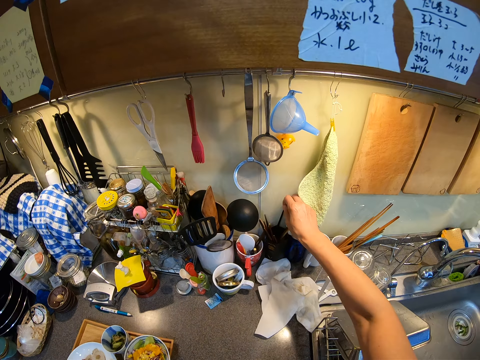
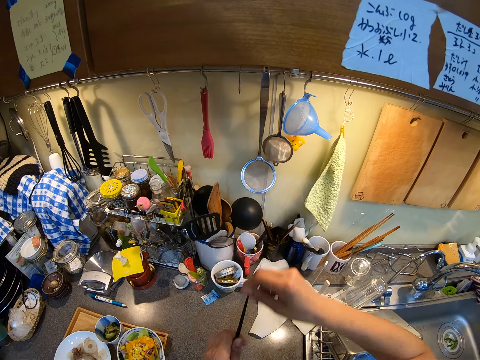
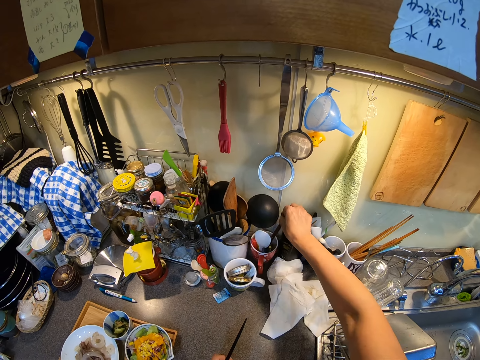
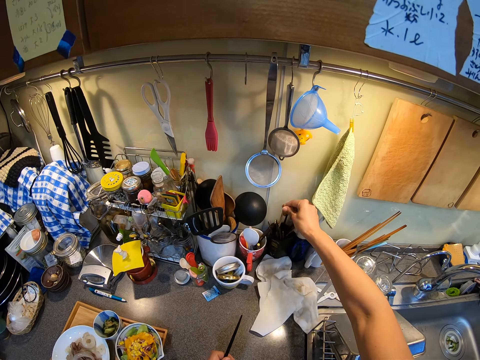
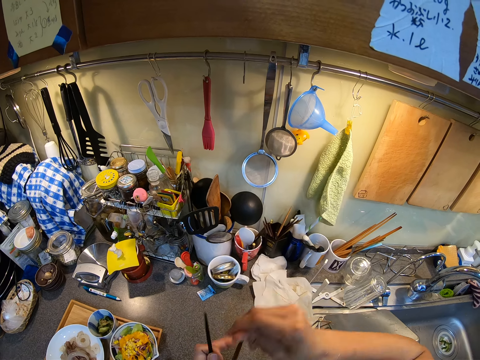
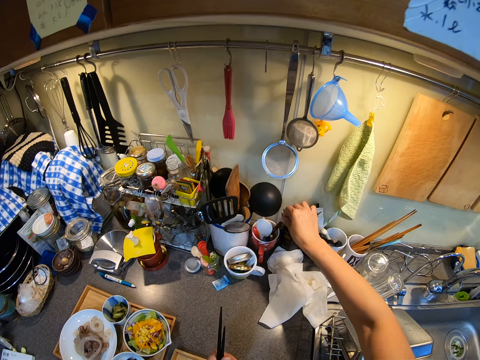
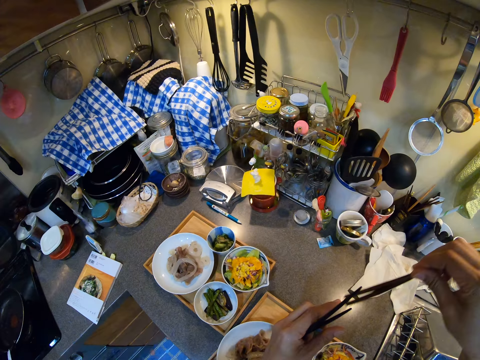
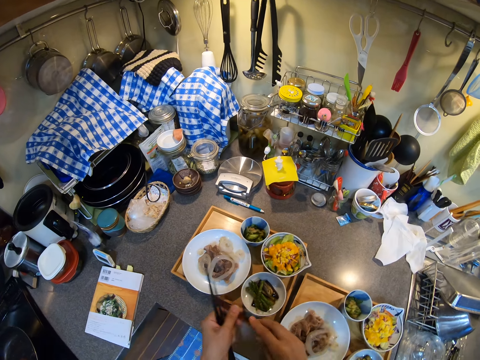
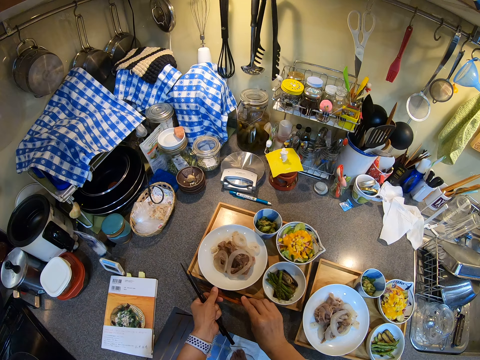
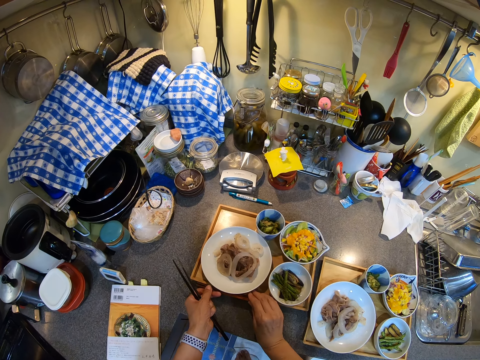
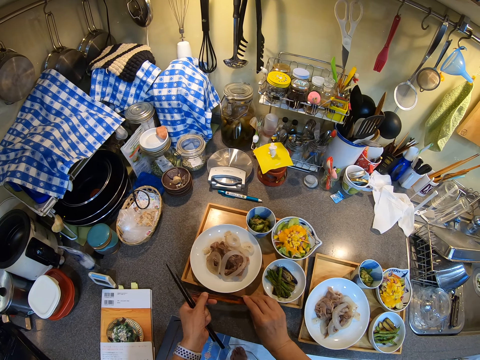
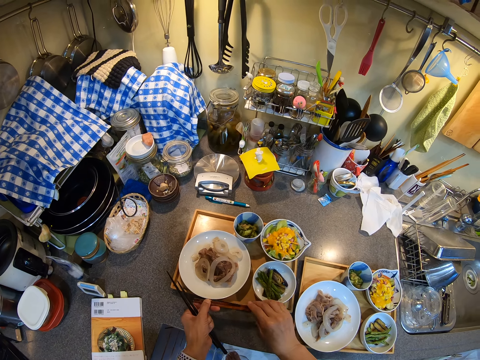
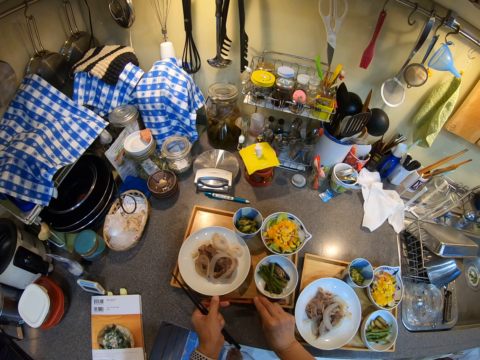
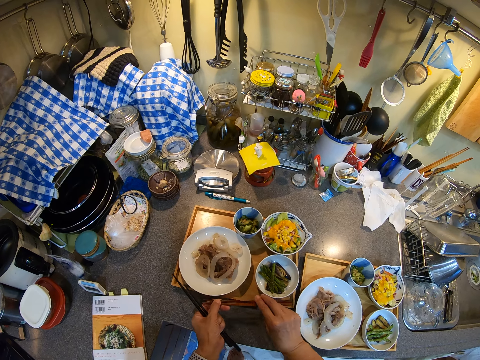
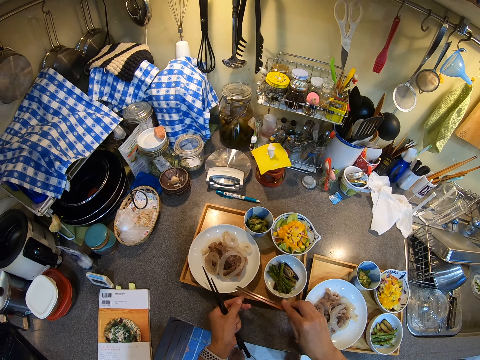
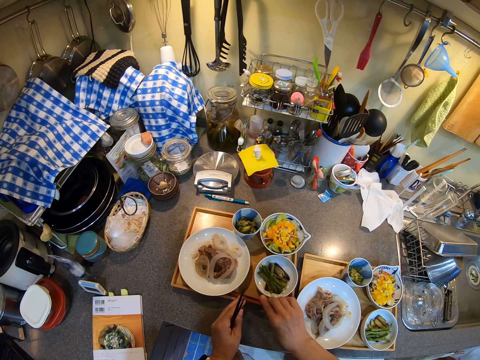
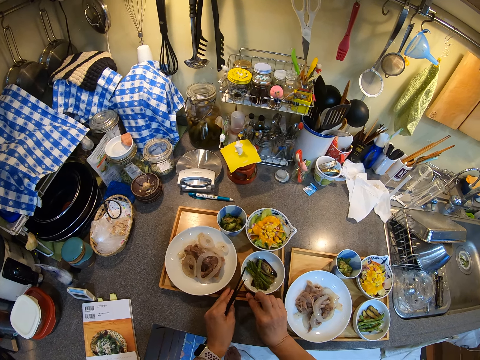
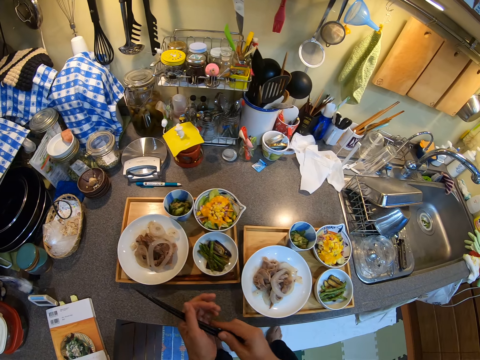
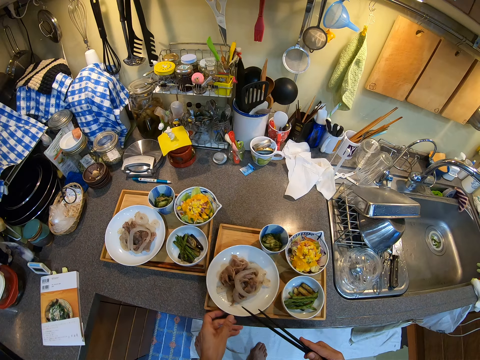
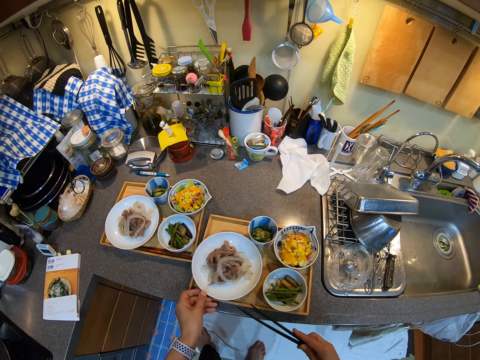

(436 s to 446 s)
The camera wearer takes the chopsticks from the container. They place the chopsticks on the tray.

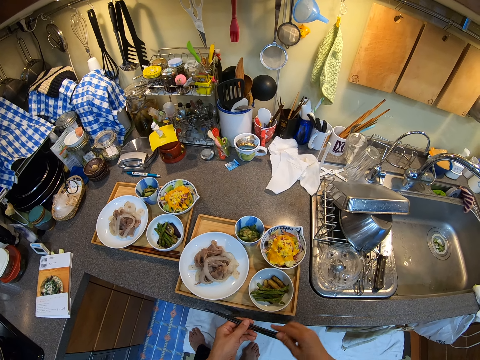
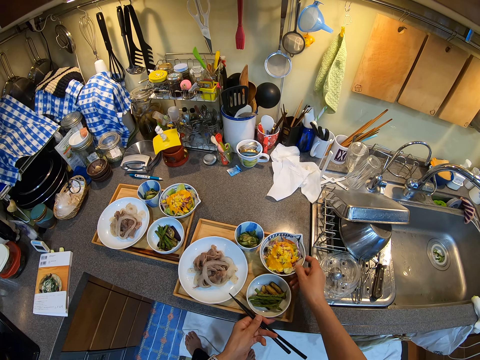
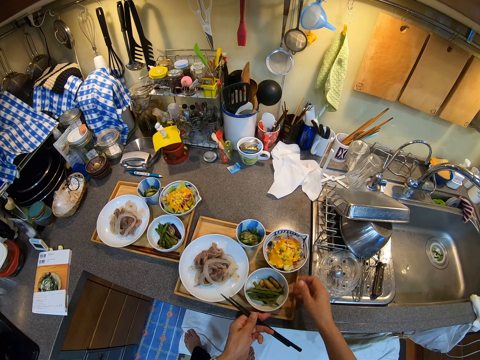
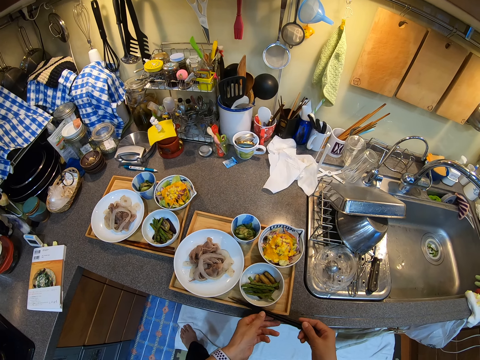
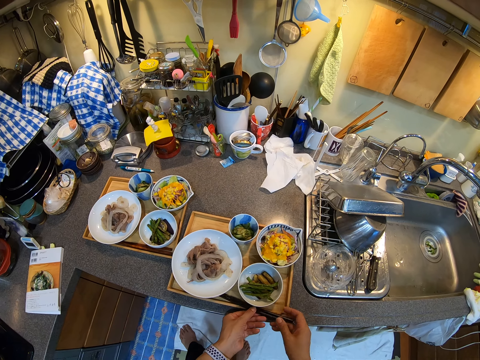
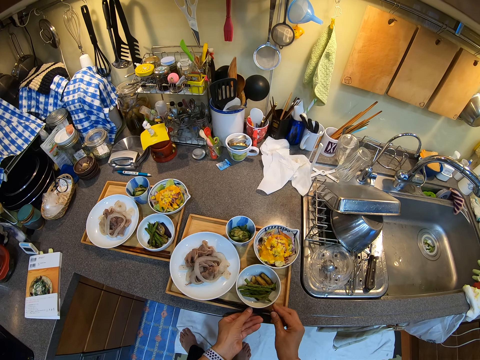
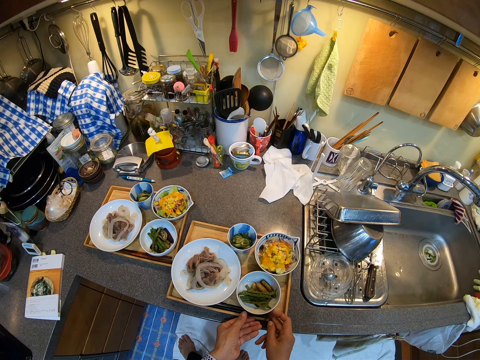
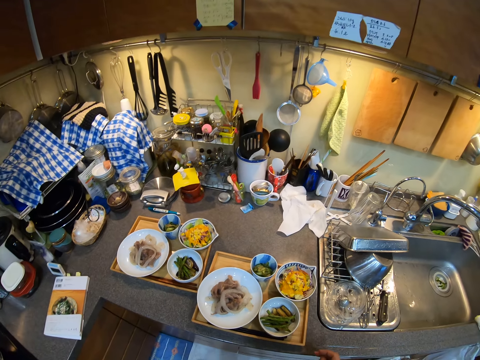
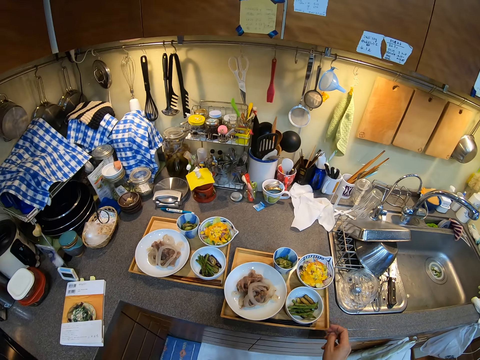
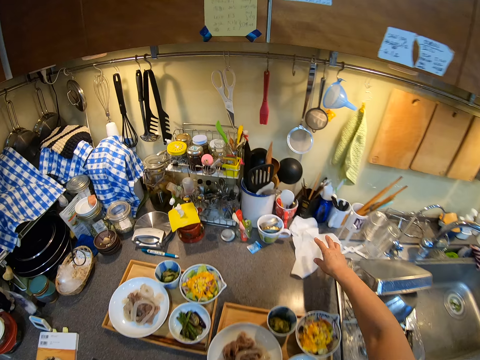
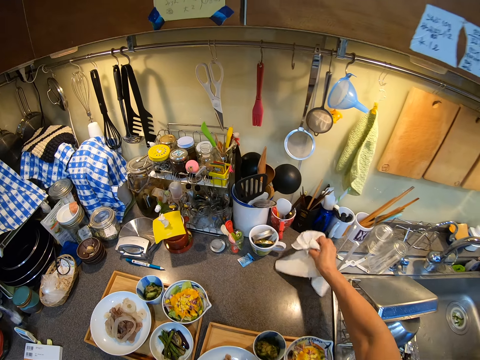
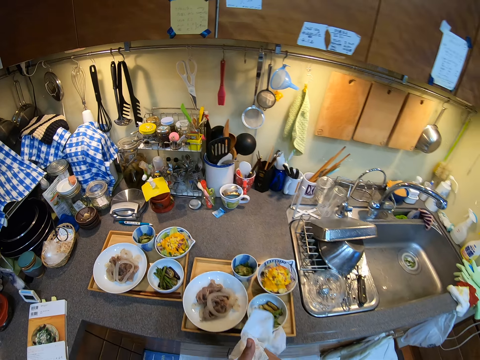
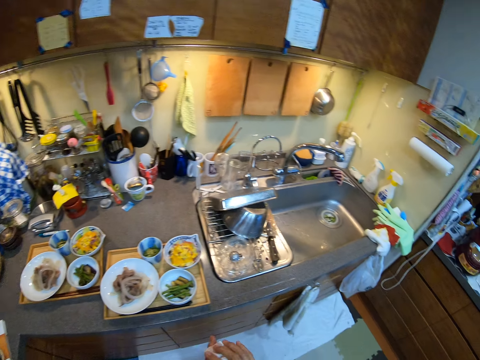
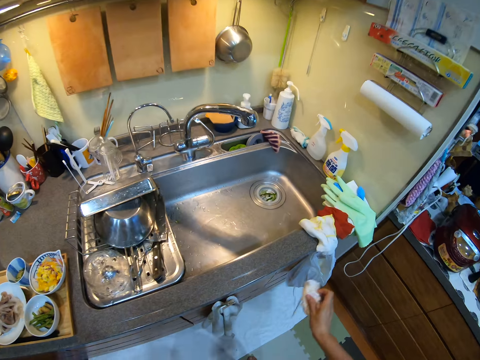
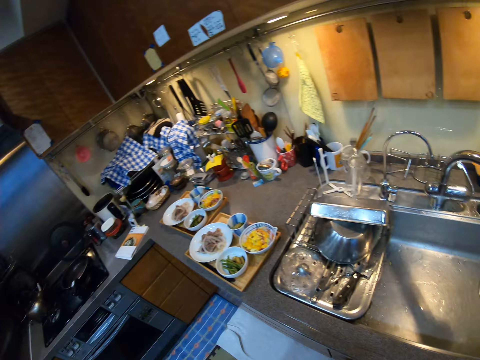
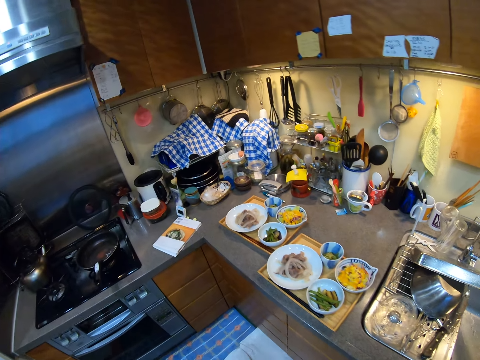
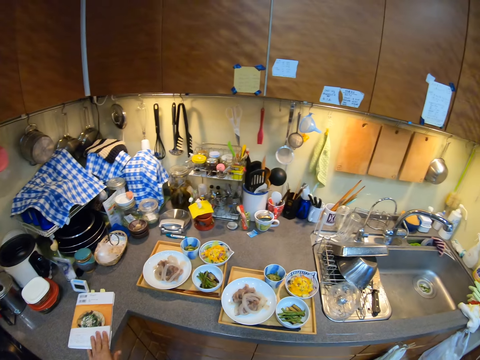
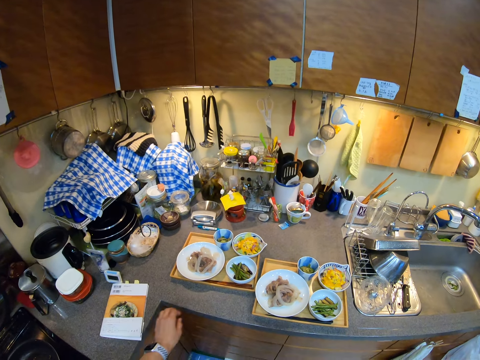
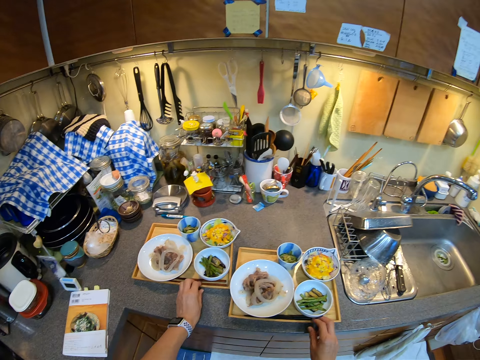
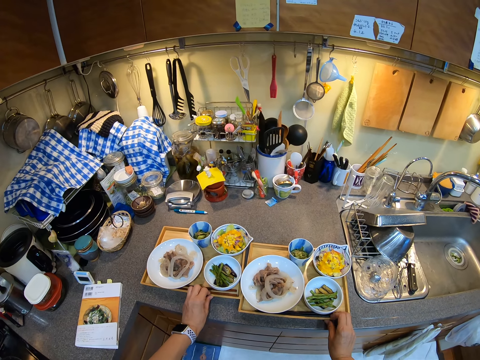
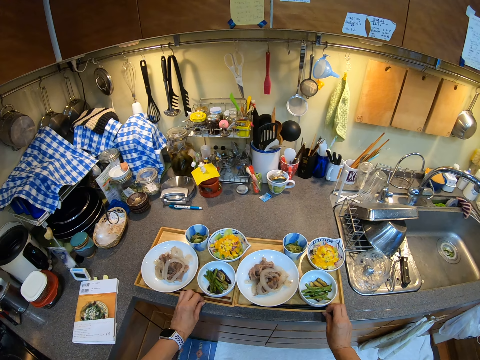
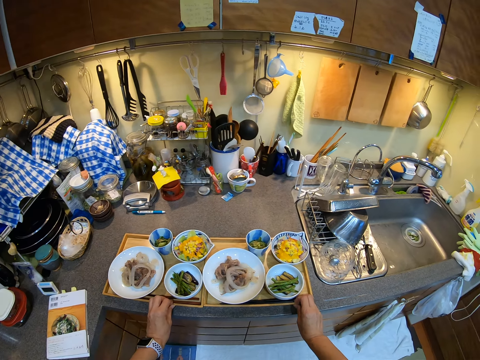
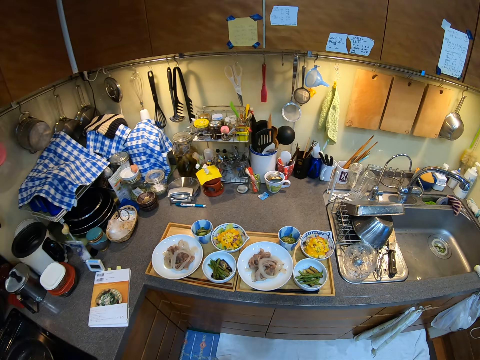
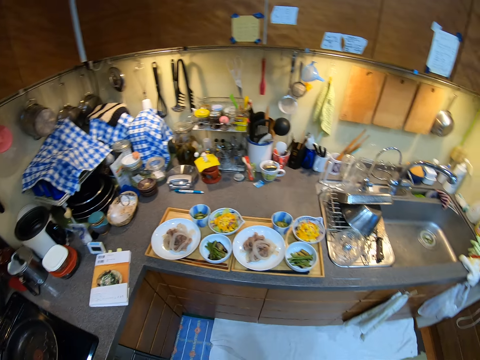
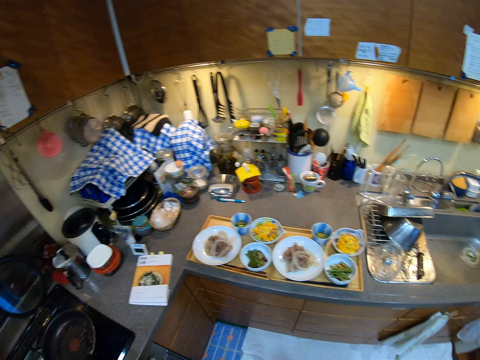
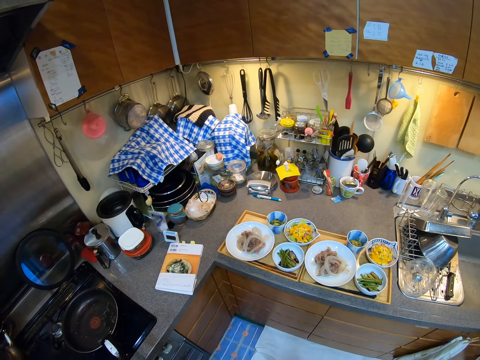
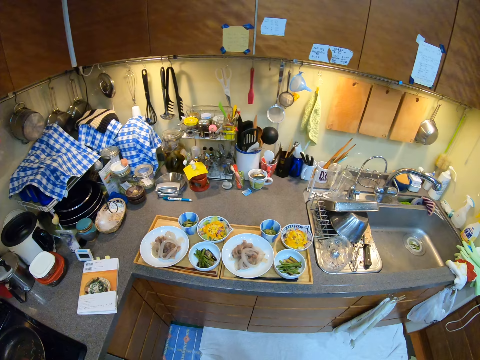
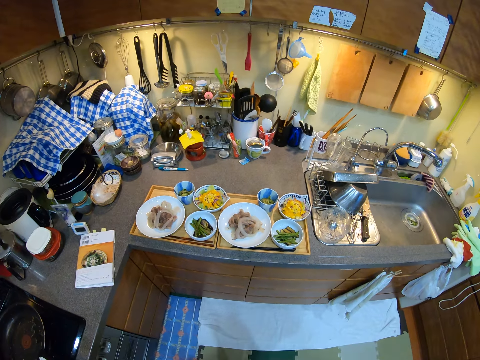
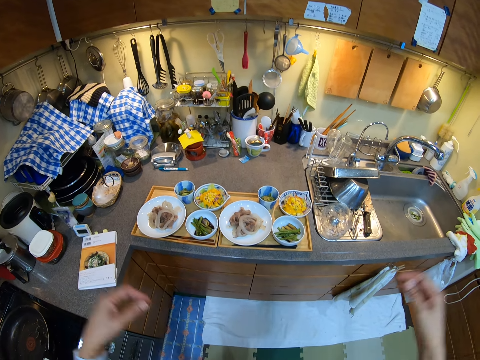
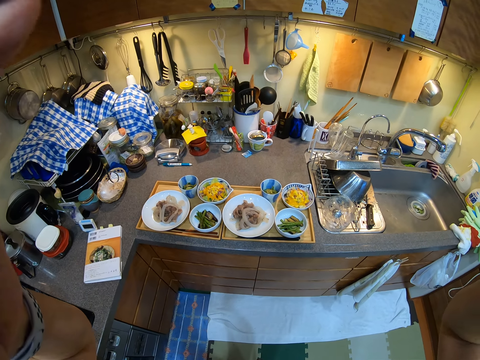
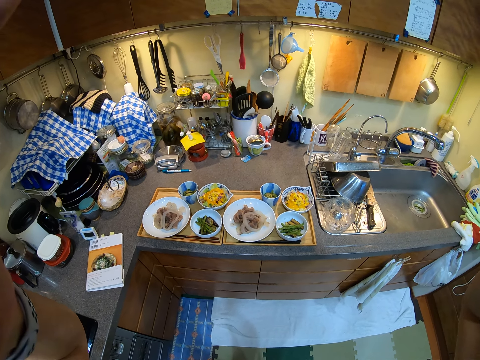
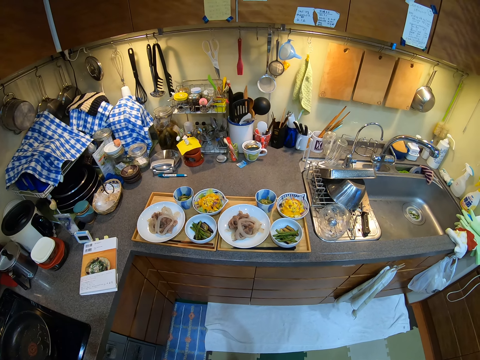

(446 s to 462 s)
The camera wearer places the chopsticks on the tray. They pick up the tissue towel from the counter. They move towards the sink. They place the towel on the sink. They move around the kitchen. They adjust the tray. They hold the tray. They look around the kitchen. They fix the camera.
